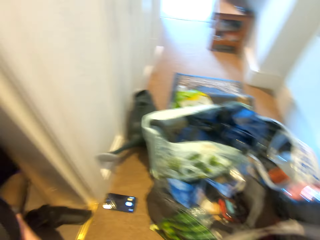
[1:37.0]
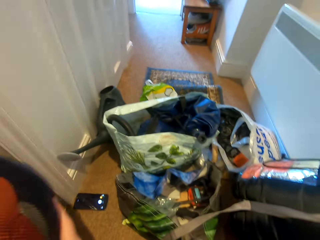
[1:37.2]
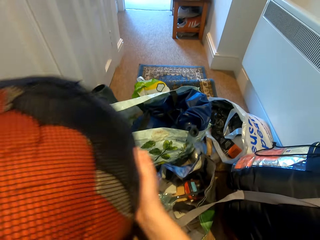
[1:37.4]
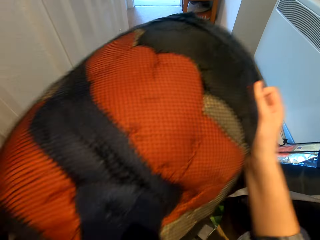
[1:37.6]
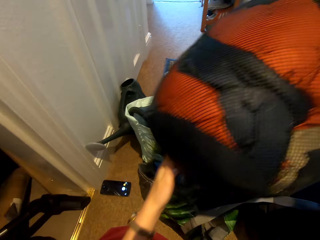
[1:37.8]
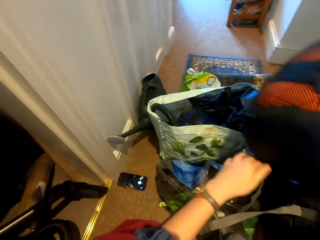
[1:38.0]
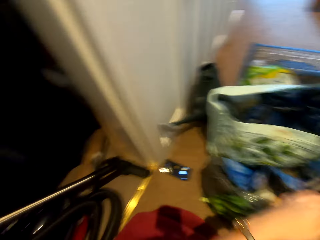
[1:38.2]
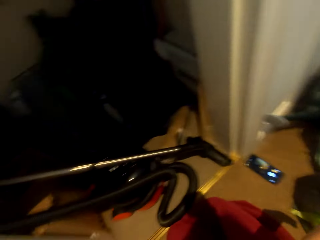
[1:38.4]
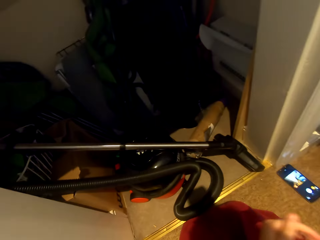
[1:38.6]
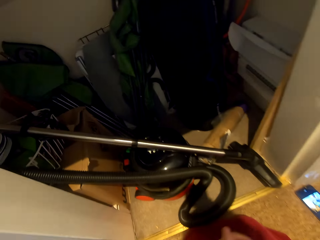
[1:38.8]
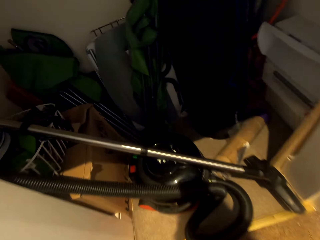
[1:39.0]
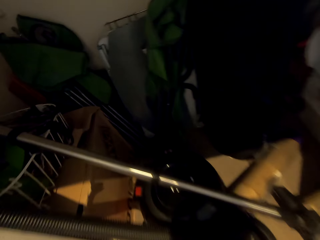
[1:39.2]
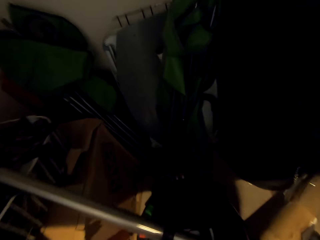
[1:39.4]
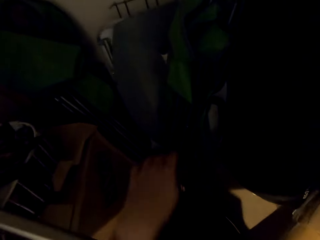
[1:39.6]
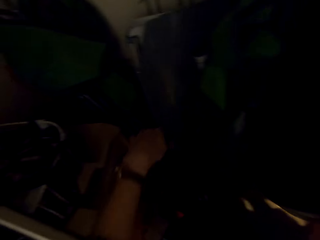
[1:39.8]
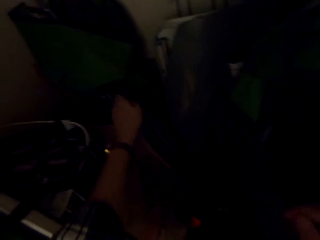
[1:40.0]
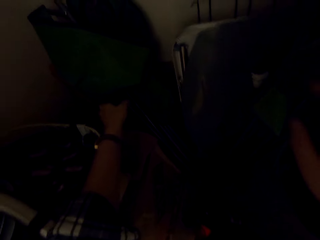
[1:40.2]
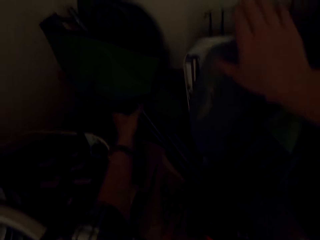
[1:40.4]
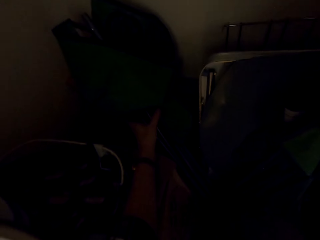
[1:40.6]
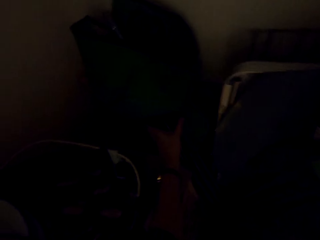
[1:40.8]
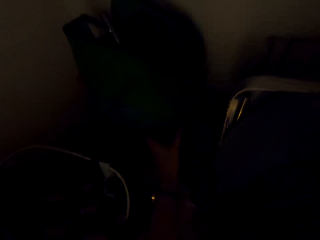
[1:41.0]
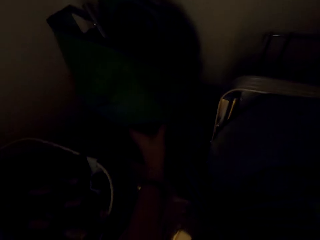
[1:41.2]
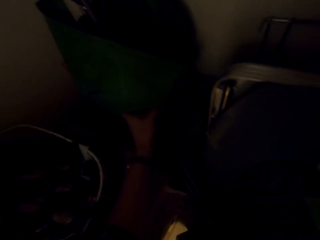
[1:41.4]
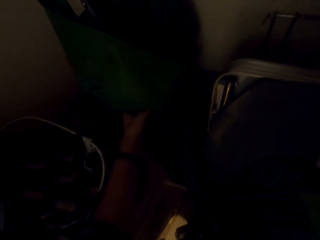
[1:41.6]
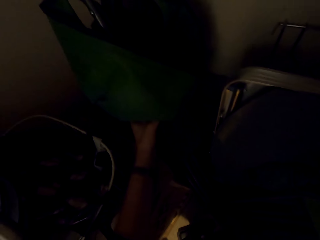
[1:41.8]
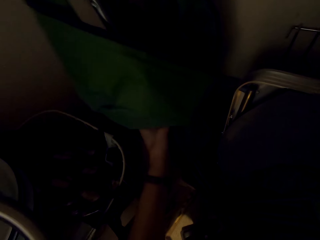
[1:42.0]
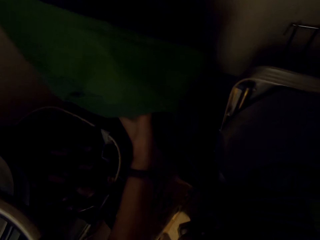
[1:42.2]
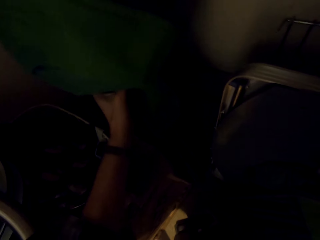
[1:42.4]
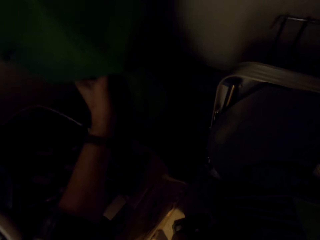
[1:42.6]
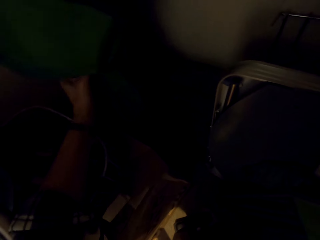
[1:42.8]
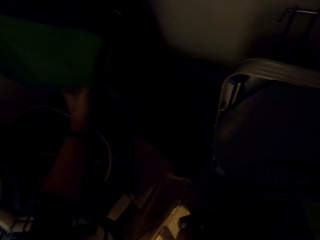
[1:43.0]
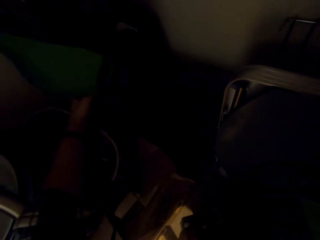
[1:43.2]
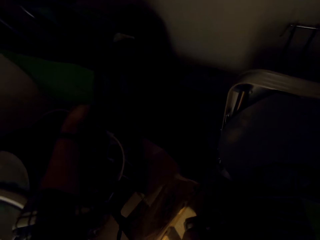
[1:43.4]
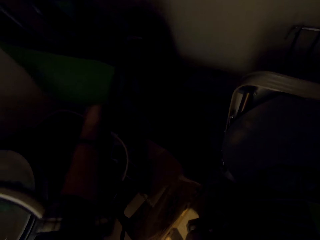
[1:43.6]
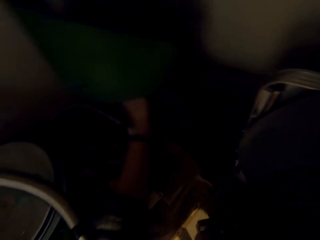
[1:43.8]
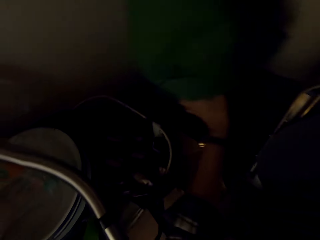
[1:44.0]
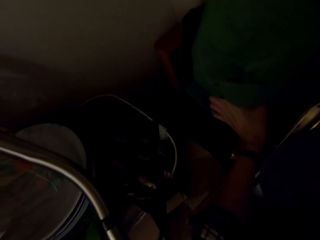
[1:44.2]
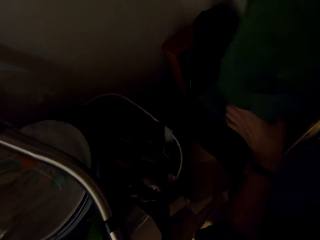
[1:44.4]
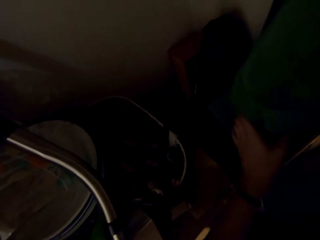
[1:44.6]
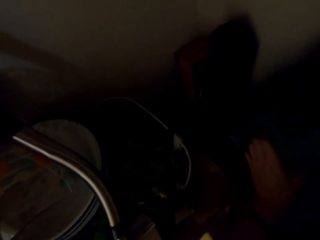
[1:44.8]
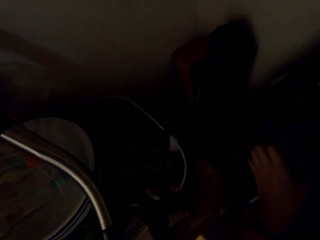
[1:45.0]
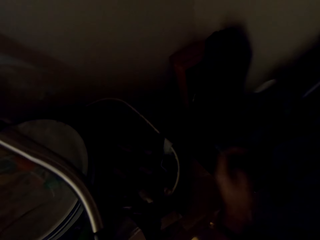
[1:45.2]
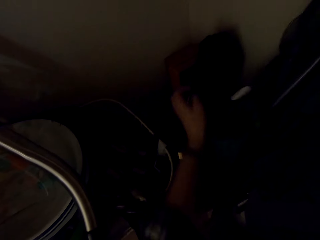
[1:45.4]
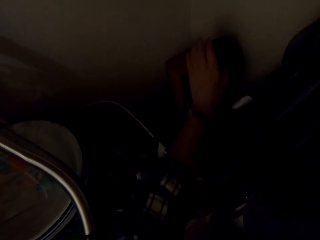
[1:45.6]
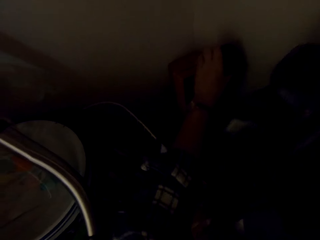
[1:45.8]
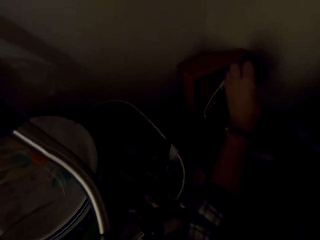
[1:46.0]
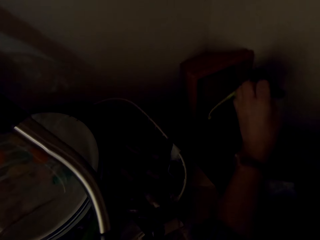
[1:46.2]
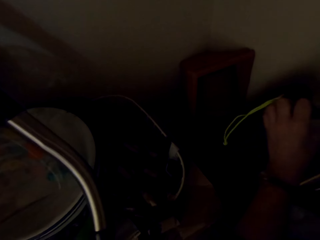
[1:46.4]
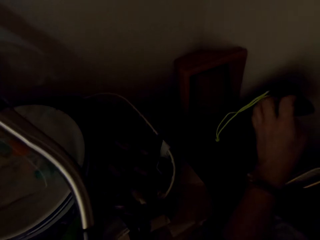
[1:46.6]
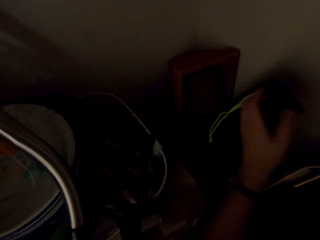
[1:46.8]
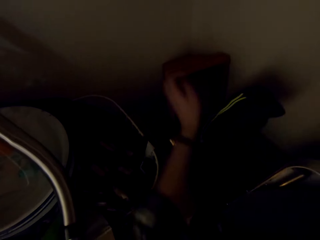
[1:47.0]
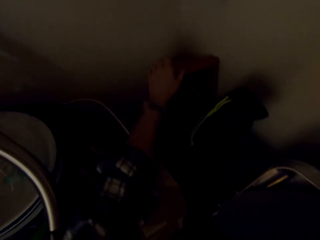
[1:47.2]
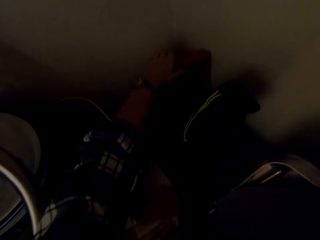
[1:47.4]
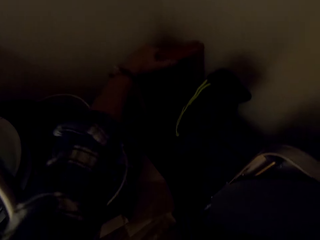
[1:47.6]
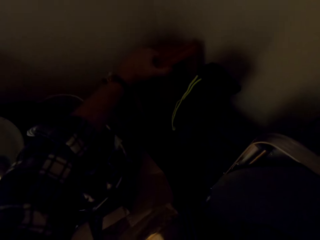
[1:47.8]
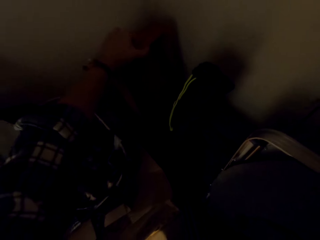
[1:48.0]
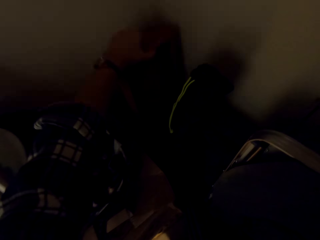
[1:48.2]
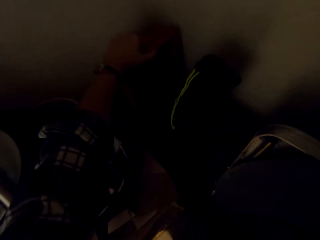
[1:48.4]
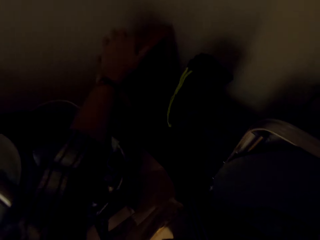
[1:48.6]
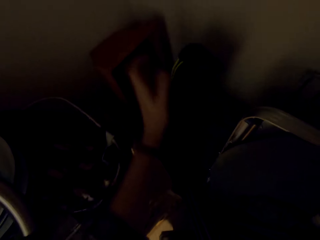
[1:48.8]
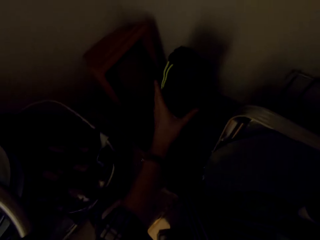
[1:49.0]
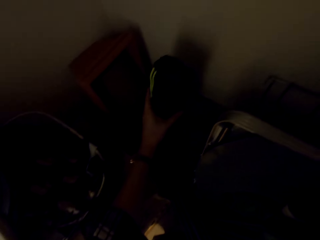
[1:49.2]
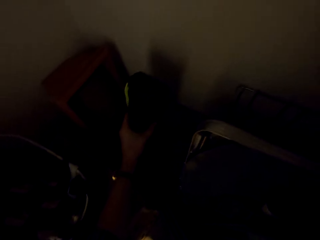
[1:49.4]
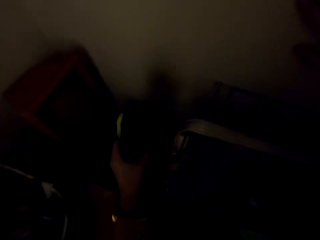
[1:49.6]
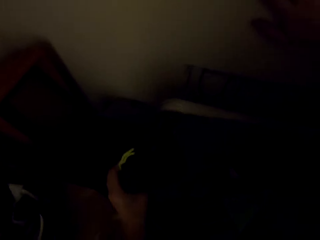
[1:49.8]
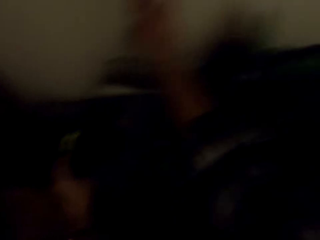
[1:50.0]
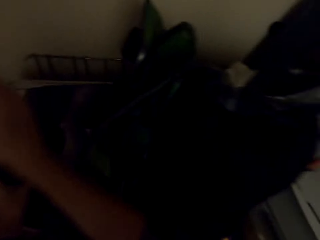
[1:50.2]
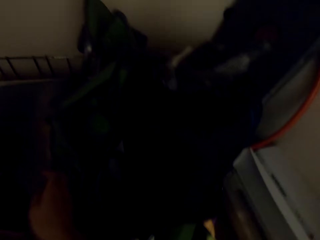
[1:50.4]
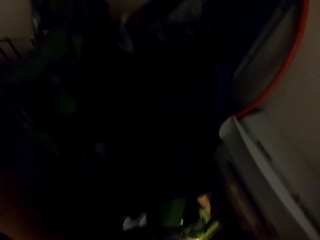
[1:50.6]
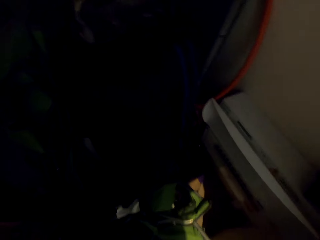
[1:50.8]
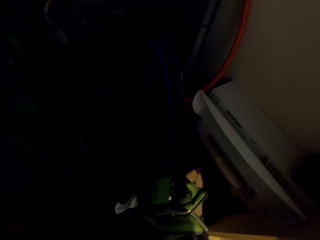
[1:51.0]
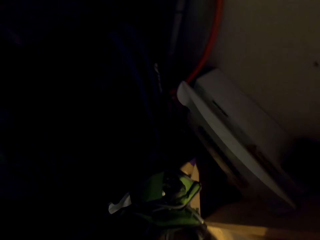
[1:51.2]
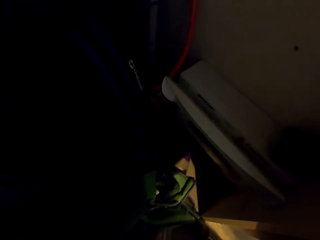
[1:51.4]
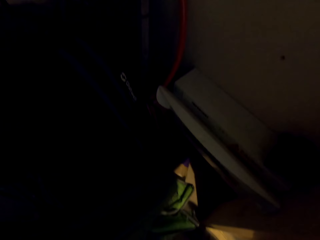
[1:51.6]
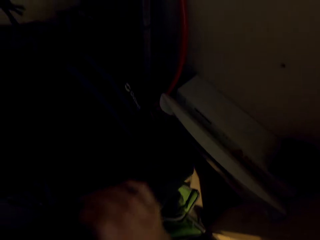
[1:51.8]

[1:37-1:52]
The camera wearer removes the bag from the wall. They put the bag on other items. They move something. They arrange things in the wall drawer. They move something. They move something again. They take something.

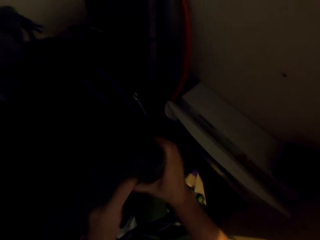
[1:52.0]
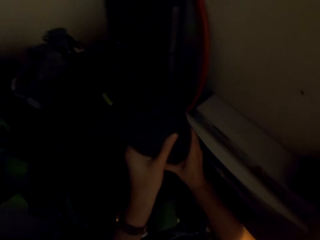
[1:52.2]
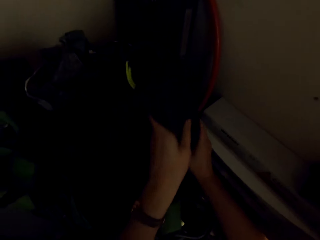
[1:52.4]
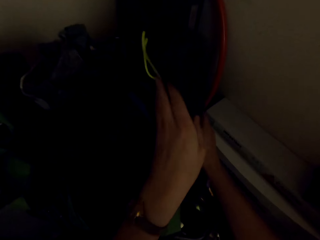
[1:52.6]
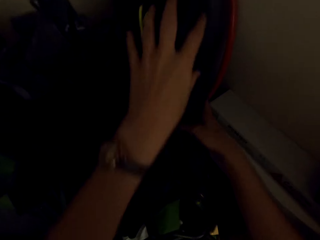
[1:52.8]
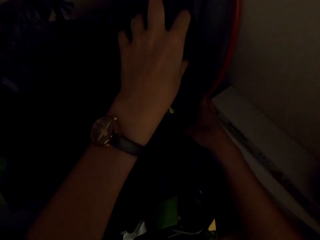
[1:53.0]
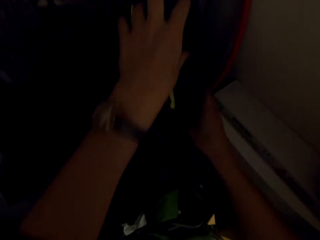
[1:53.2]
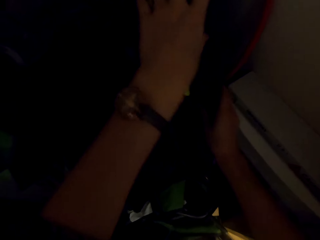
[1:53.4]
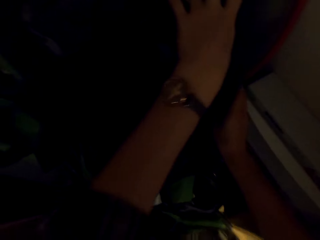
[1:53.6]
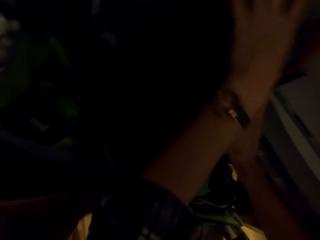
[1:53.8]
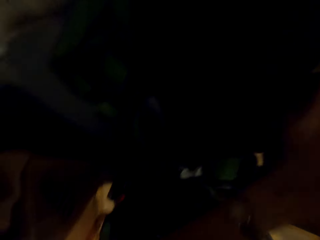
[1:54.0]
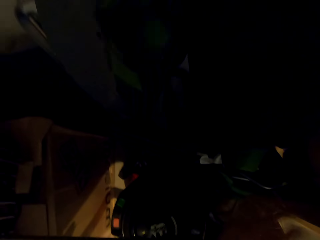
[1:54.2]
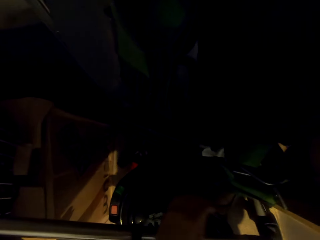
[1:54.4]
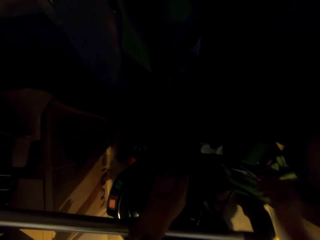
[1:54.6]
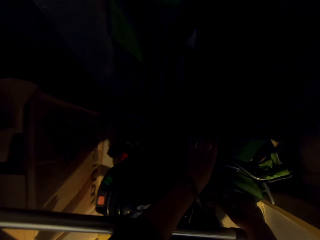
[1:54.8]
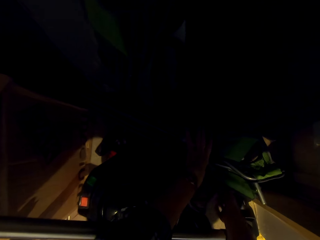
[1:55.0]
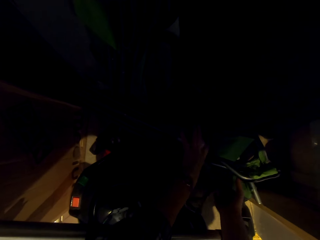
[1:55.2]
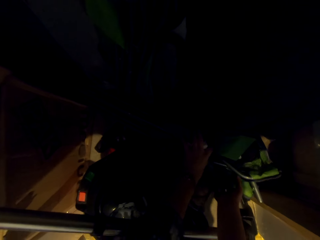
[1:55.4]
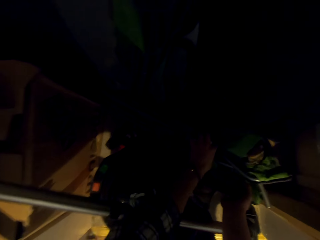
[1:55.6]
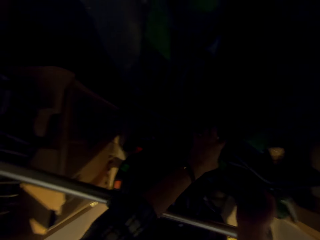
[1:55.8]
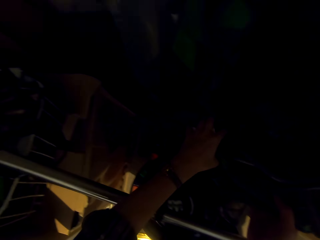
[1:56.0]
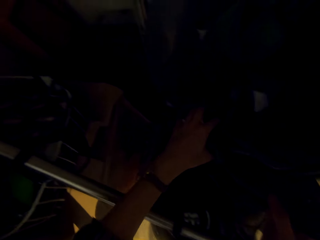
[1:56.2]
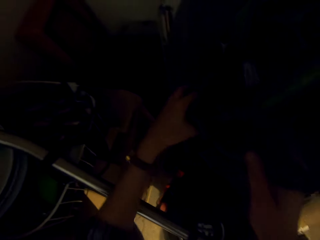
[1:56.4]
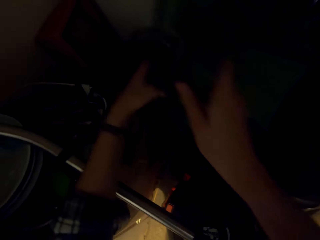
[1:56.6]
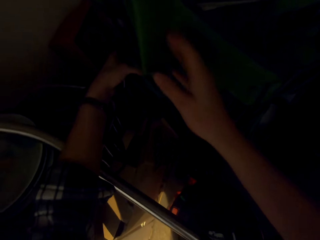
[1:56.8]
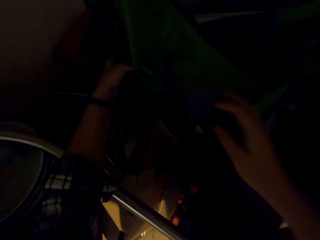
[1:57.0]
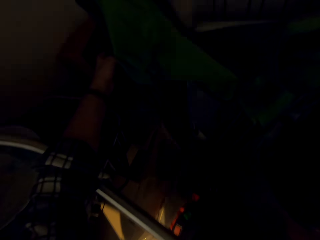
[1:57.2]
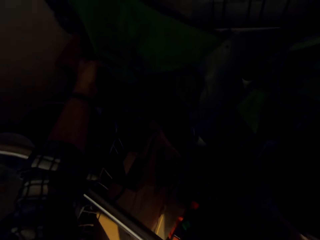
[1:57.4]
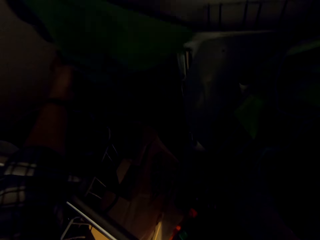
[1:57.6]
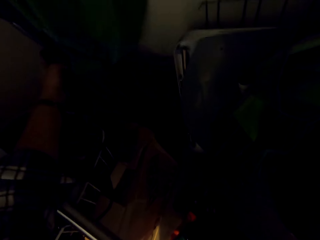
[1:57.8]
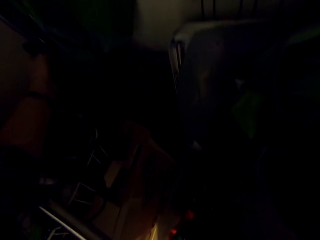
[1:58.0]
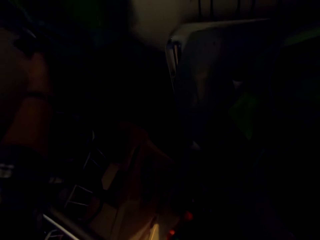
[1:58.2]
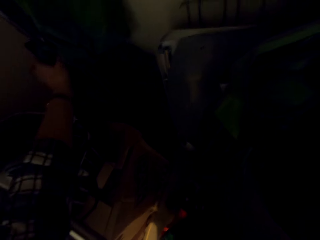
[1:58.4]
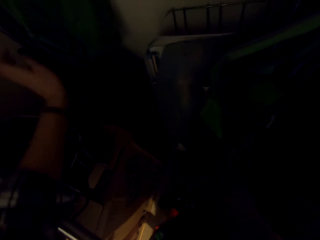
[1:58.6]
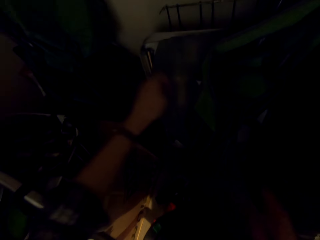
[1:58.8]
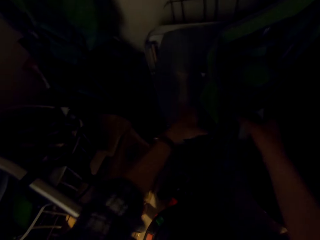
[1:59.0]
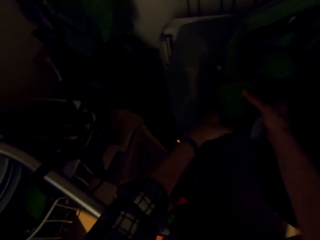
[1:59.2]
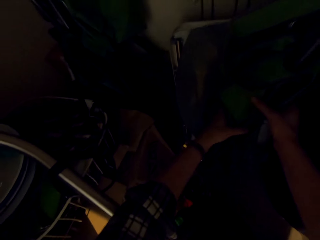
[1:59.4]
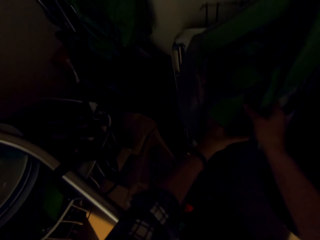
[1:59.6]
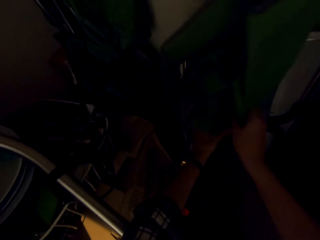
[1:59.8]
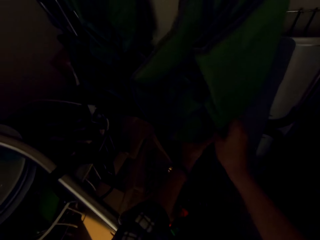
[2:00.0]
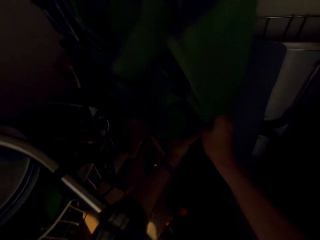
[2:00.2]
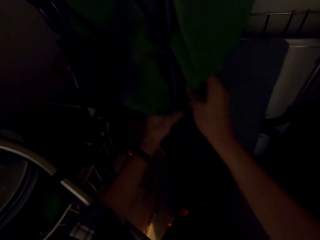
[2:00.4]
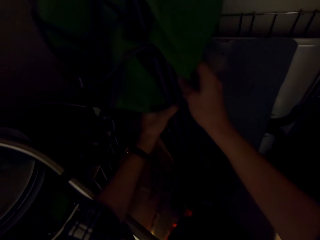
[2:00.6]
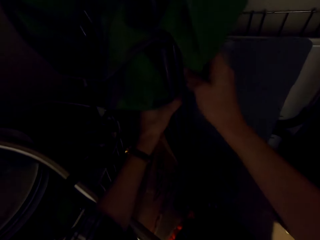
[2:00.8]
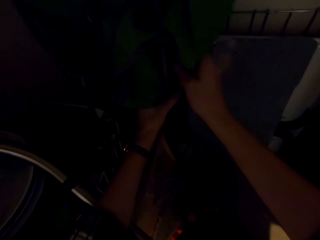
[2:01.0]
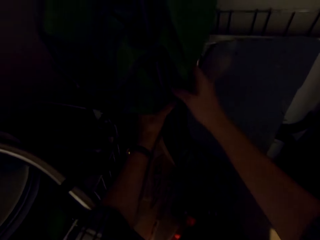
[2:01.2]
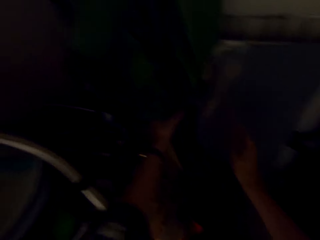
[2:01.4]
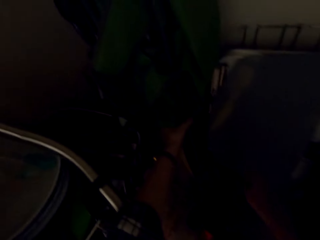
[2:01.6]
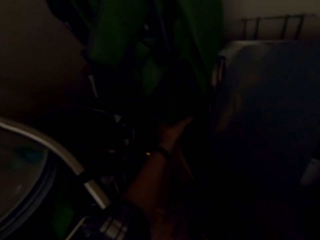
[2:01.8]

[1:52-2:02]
The camera wearer puts something down. They carry something. They put something down. They take an outdoor umbrella.
